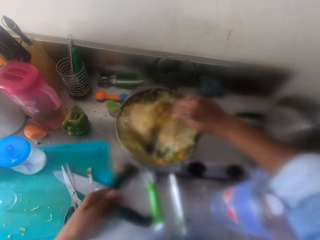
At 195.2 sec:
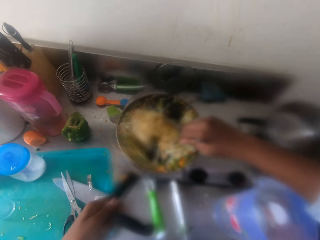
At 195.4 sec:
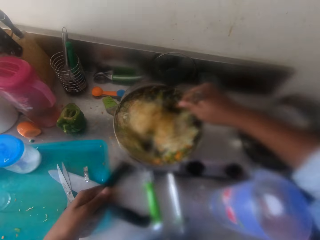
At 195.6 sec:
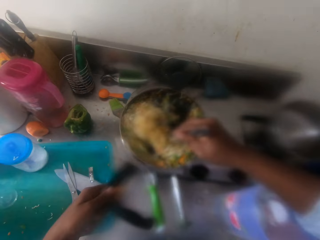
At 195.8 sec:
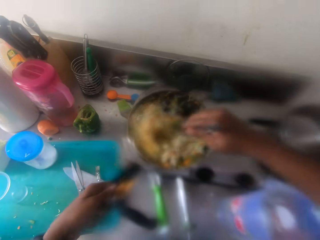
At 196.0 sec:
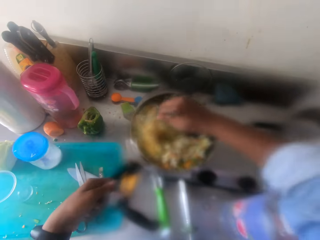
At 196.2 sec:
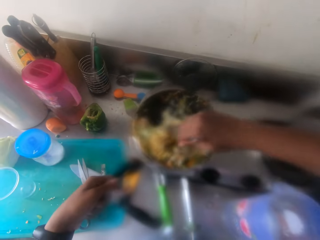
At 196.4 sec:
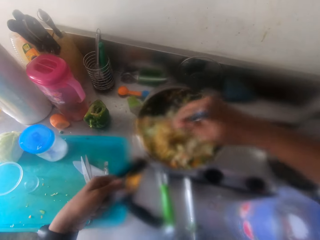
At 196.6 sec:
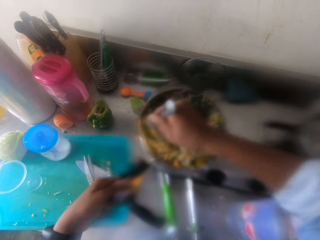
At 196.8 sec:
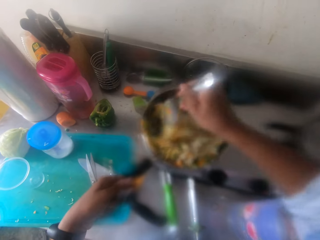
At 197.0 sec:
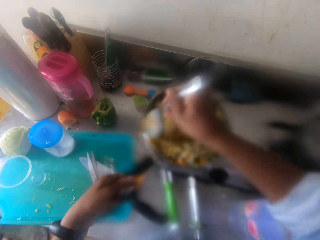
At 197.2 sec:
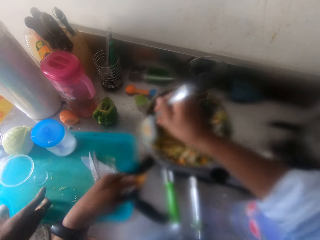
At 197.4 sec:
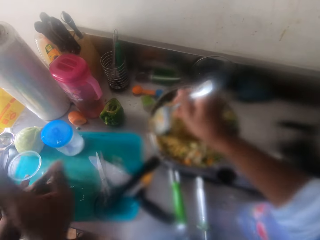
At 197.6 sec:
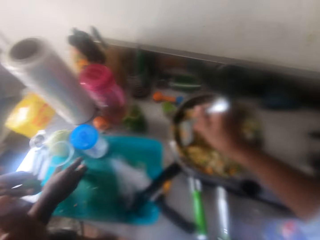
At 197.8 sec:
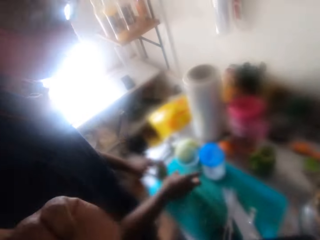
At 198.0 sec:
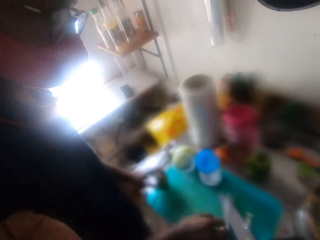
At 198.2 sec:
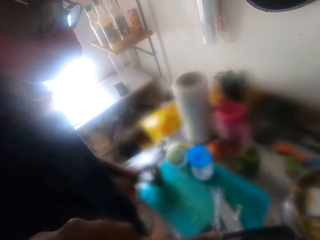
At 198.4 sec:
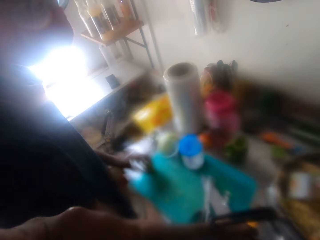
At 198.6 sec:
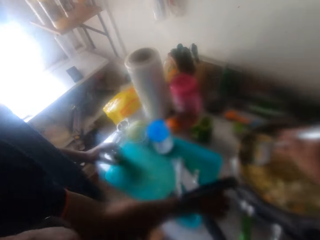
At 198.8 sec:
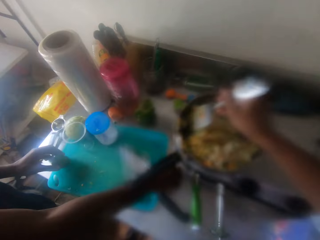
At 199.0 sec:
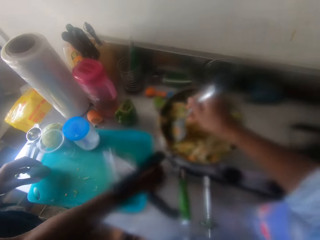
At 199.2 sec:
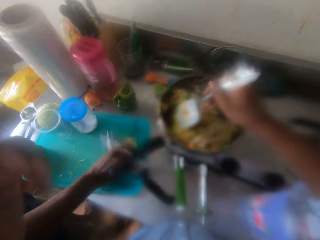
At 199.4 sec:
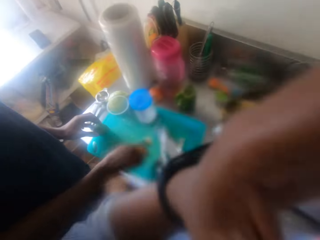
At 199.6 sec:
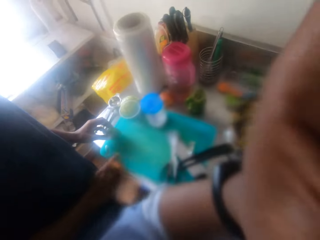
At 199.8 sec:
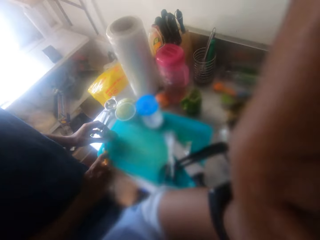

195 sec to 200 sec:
A person moves a disposable cup on the table. The camera wearer removes his left hand from the frying pan handle. He touches his face with his left hand. He adjusts the camera.
